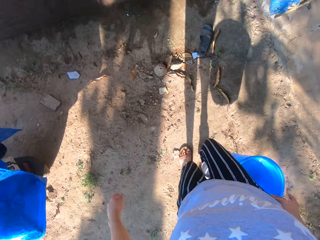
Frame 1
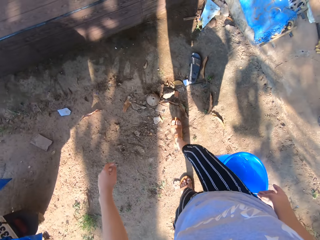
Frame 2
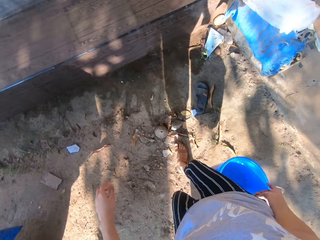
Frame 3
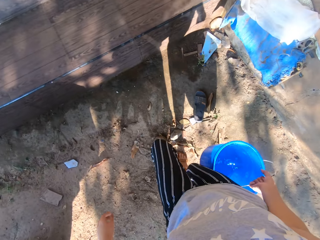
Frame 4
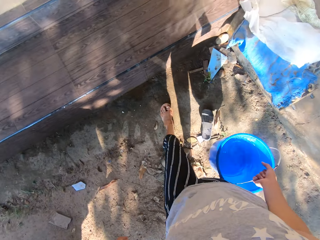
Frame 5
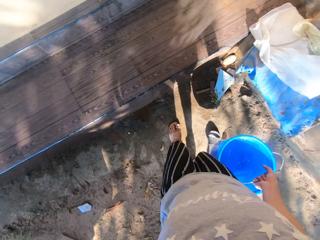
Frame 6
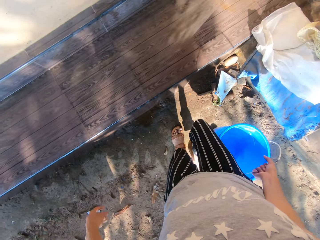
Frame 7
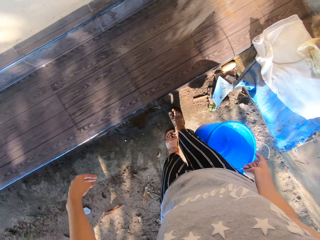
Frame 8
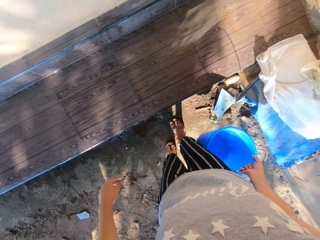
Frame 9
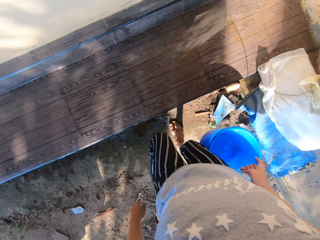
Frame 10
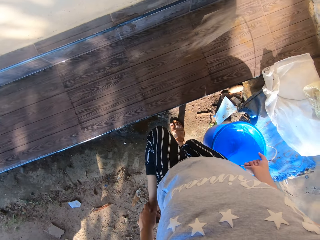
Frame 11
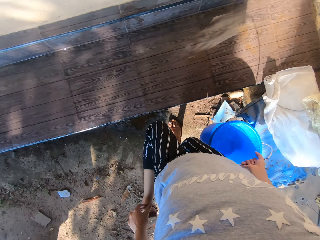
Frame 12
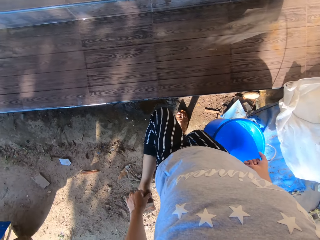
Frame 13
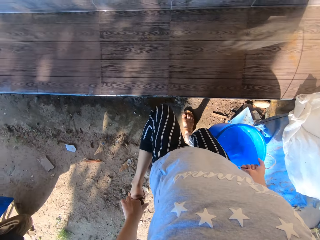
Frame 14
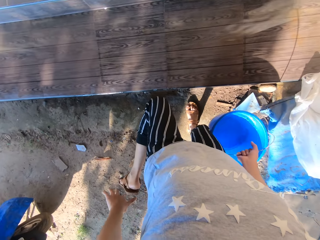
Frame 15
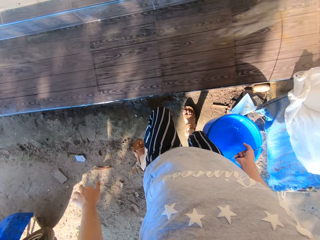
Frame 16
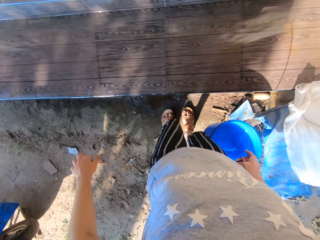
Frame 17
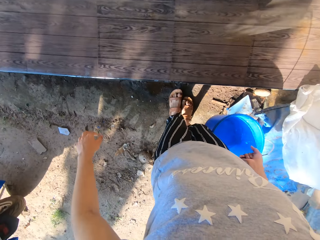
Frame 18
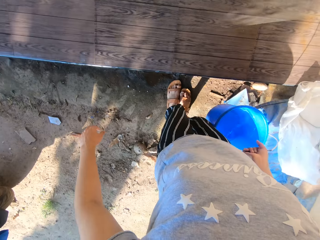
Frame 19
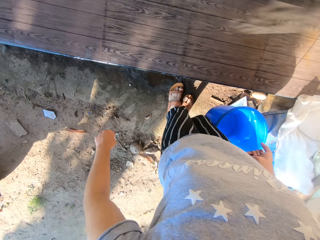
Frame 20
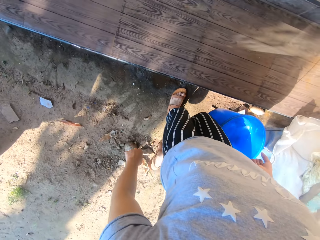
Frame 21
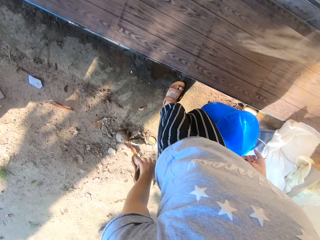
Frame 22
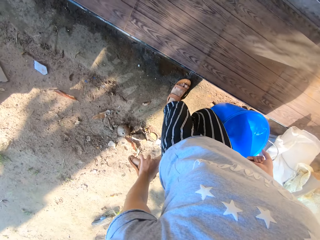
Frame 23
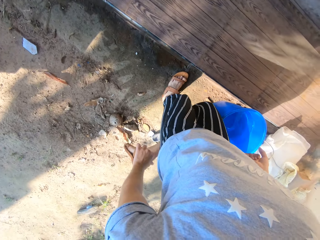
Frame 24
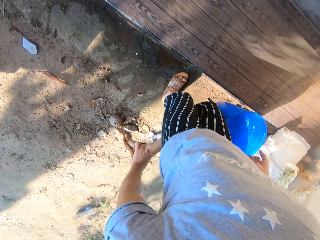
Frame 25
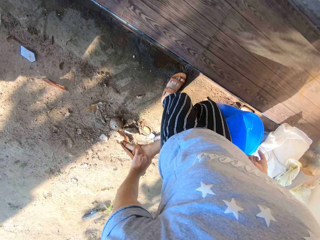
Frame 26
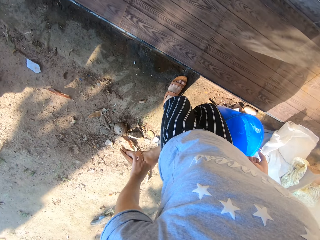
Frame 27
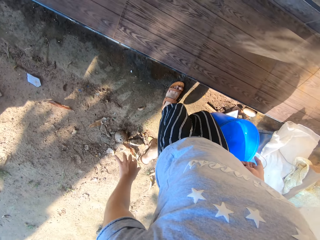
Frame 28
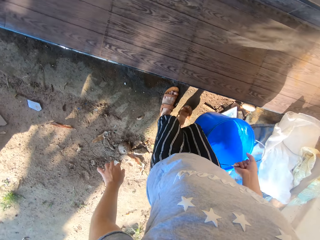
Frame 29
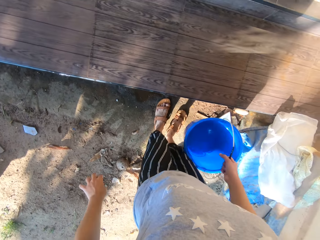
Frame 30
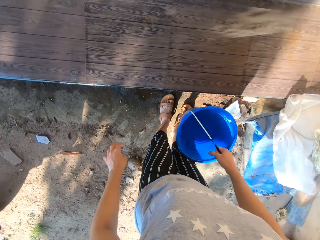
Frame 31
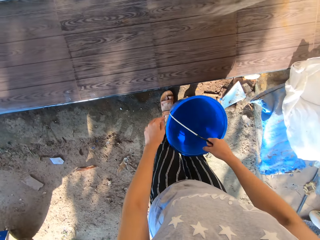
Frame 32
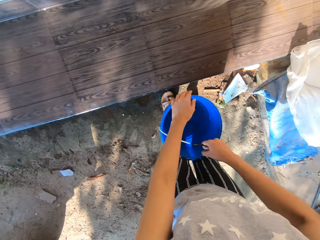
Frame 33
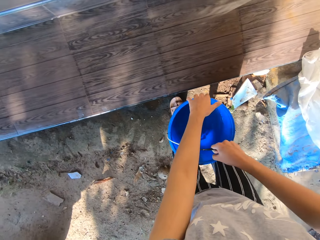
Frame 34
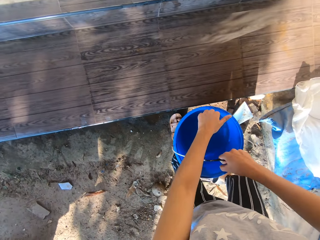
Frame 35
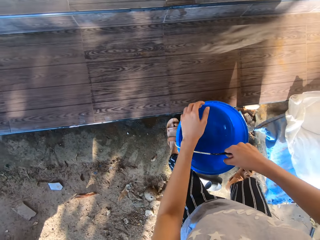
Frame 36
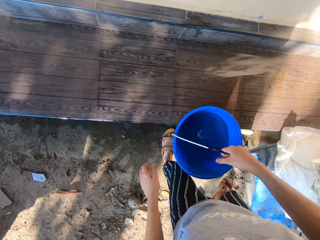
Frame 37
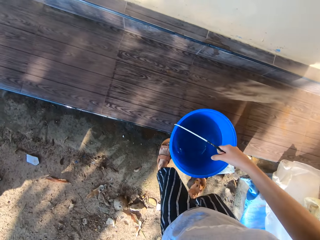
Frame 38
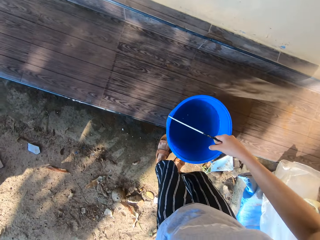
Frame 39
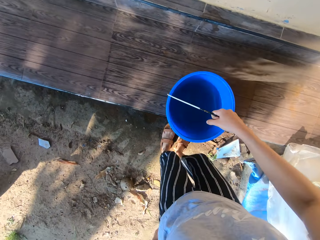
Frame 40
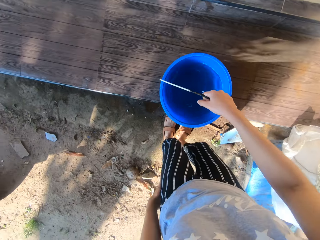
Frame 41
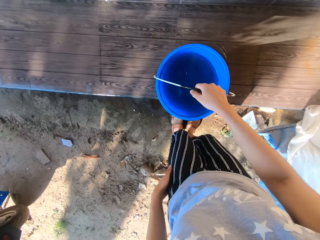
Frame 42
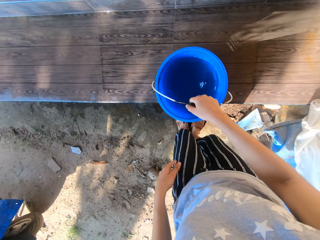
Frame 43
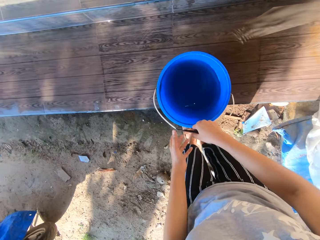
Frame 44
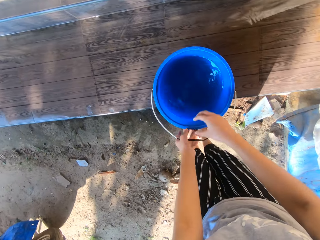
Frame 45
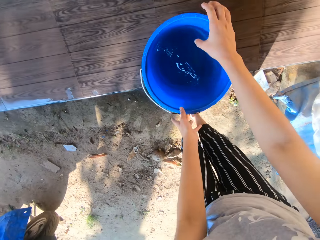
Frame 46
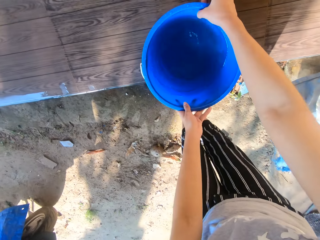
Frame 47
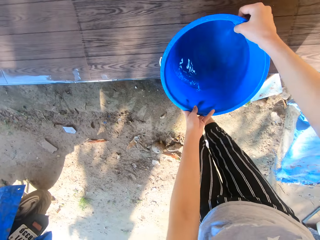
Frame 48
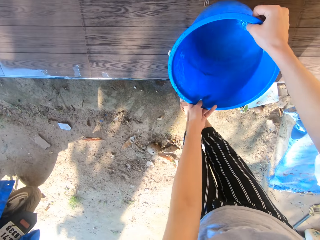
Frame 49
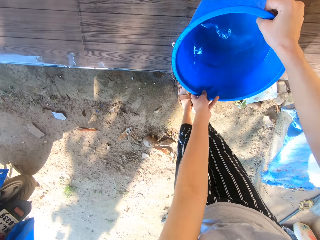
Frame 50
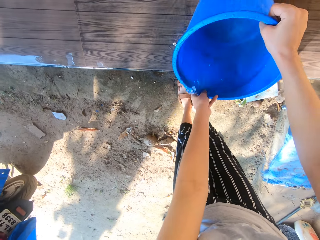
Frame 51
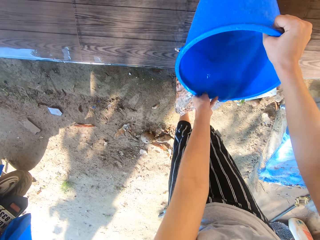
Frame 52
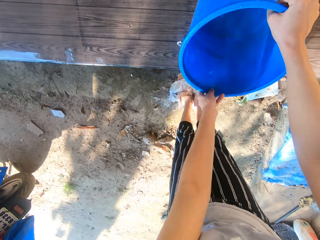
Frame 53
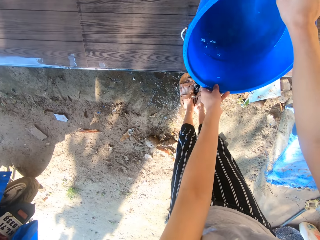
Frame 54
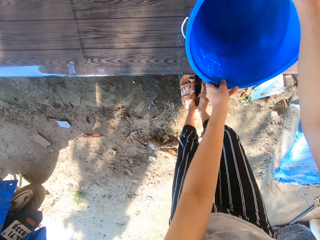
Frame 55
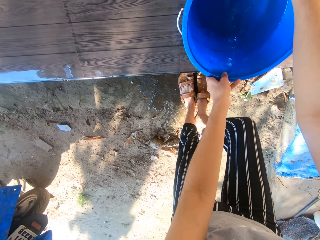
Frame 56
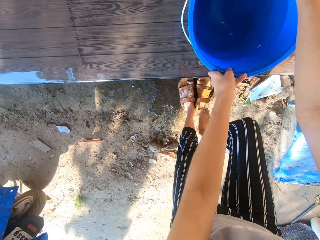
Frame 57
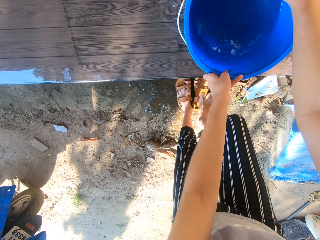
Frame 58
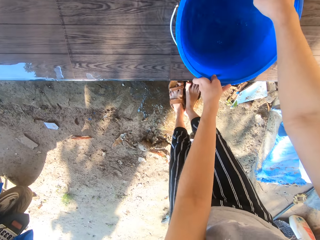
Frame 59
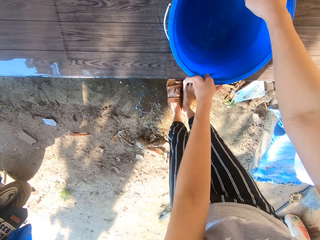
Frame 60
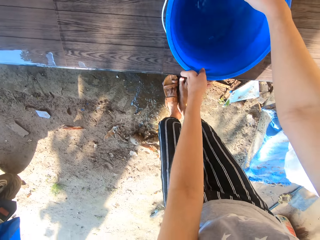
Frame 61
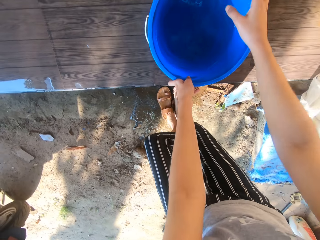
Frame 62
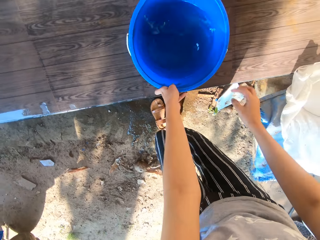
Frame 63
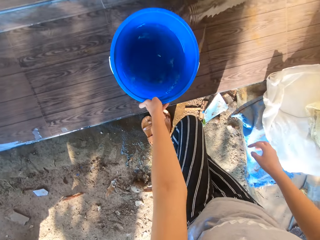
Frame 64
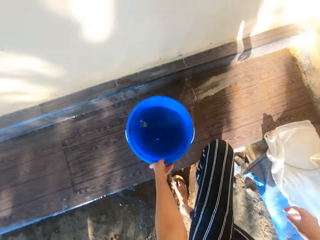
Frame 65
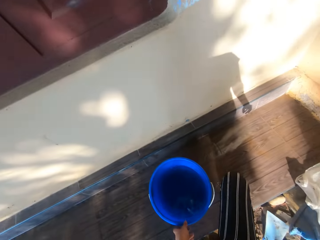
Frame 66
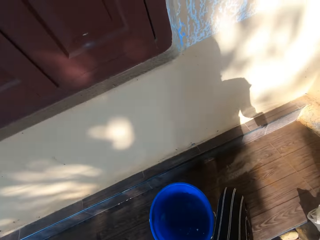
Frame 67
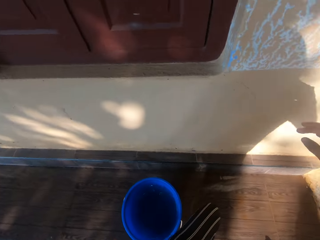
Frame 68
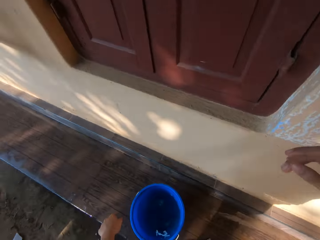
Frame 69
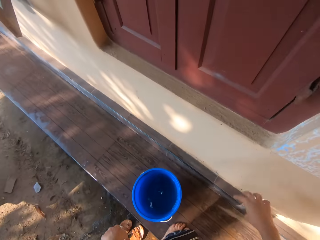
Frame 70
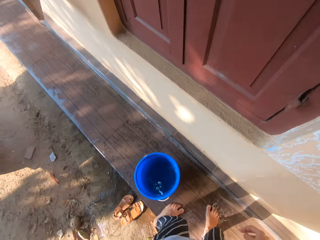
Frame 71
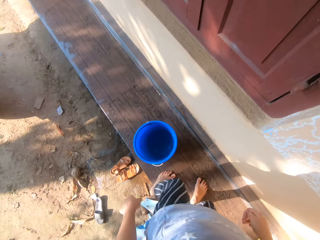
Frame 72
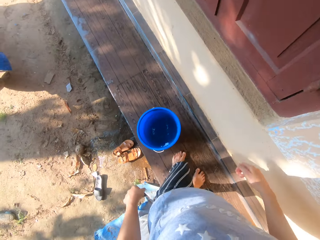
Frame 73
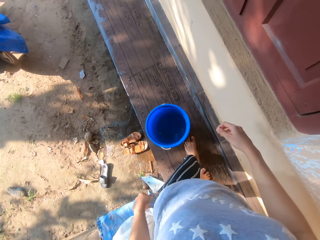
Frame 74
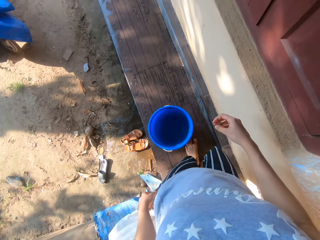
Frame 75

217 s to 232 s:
The camera wearer pulls down the buckle of her left sandal with her left hand. She pulls down the buckle of her right sandal with her left hand. She touches the bucket with her left hand. She puts the bucket on the step with her right hand. She holds the bucket with her left hand. She bends the bucket with both hands. She pours water on her feet from the bucket in both hands. She removes her right foot from her right sandal. She puts her right foot on the sandal. She removes her left foot from her left sandal. She climbs the step.

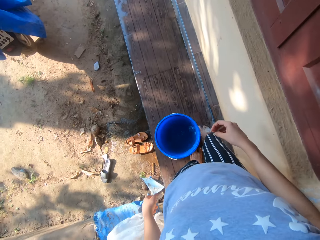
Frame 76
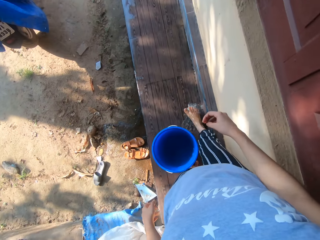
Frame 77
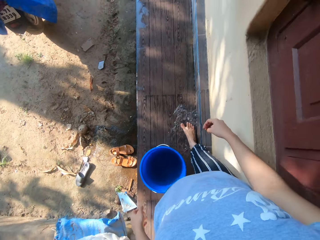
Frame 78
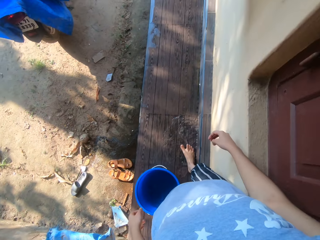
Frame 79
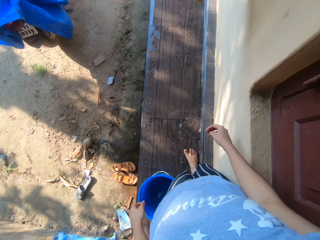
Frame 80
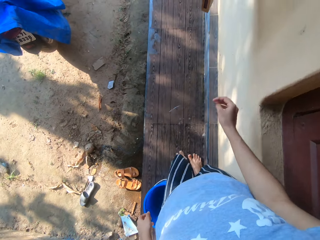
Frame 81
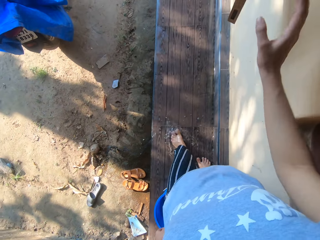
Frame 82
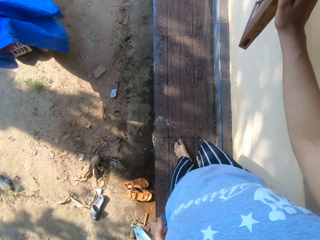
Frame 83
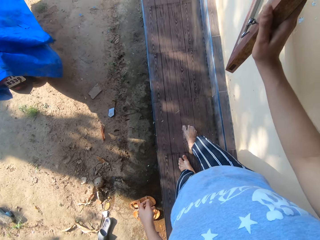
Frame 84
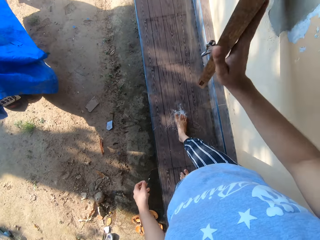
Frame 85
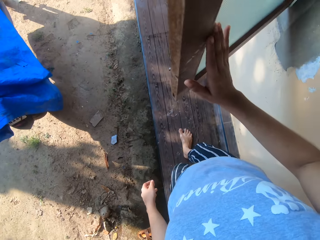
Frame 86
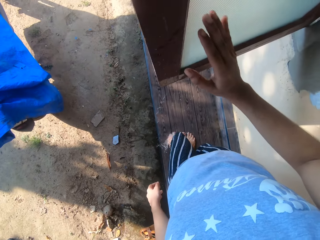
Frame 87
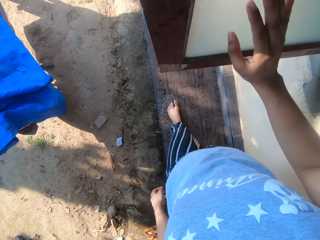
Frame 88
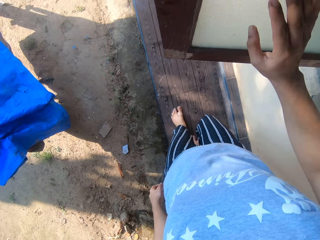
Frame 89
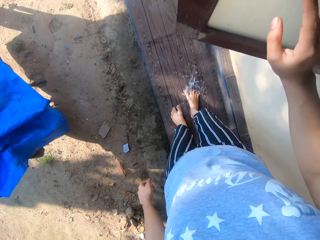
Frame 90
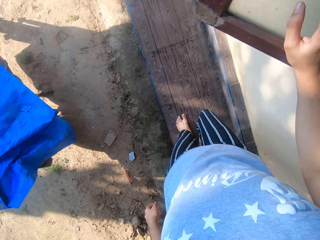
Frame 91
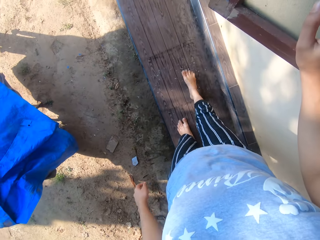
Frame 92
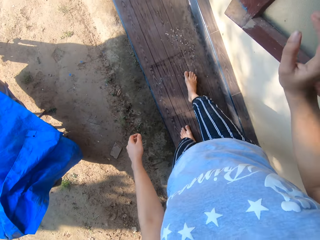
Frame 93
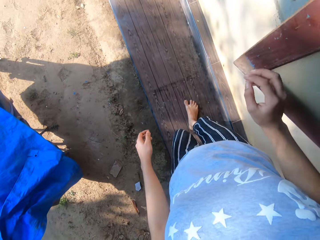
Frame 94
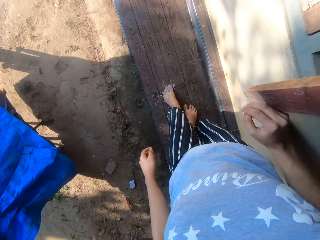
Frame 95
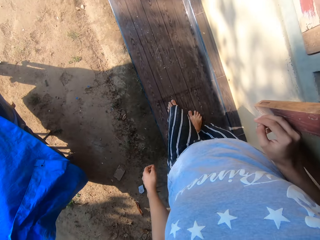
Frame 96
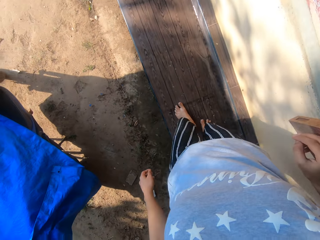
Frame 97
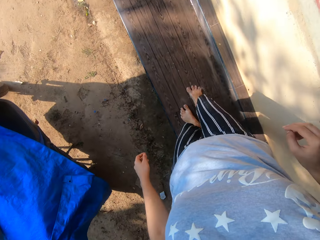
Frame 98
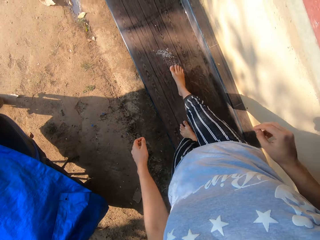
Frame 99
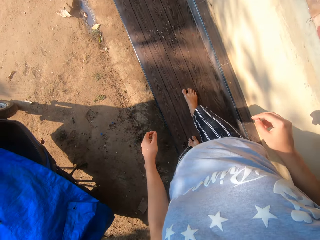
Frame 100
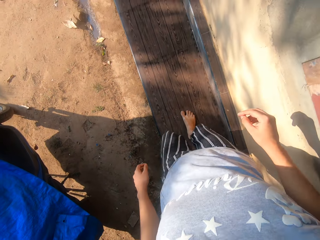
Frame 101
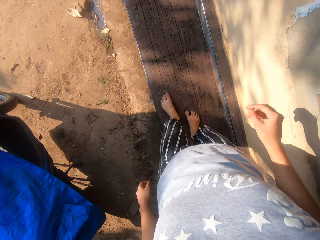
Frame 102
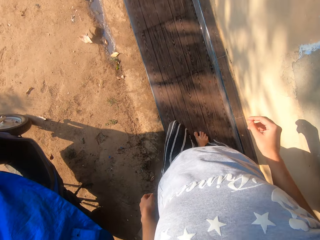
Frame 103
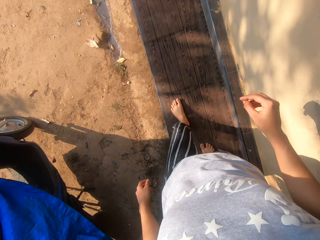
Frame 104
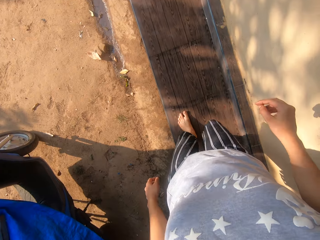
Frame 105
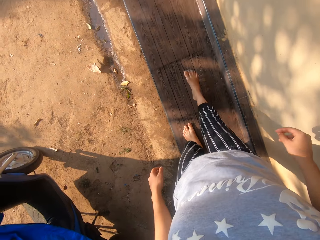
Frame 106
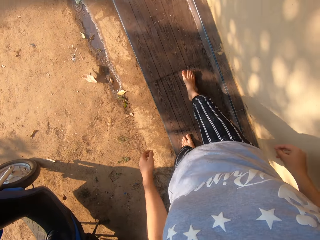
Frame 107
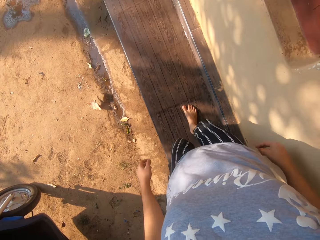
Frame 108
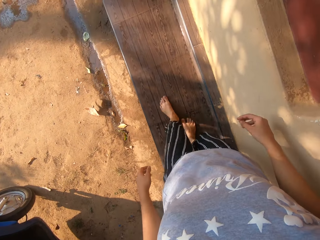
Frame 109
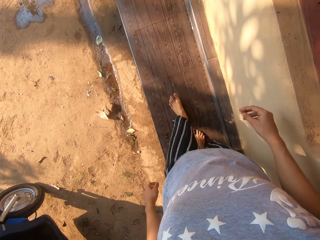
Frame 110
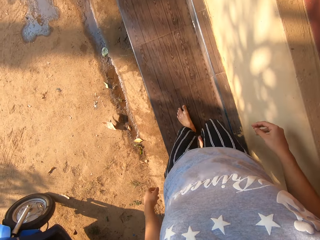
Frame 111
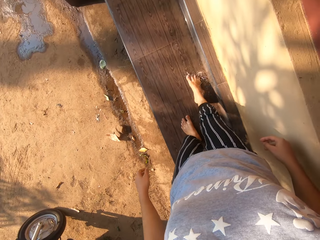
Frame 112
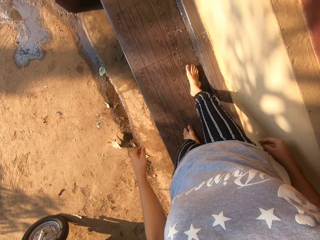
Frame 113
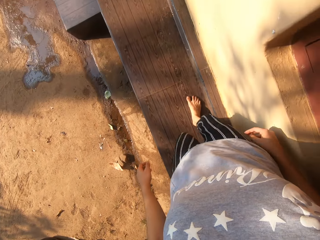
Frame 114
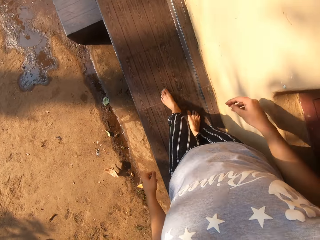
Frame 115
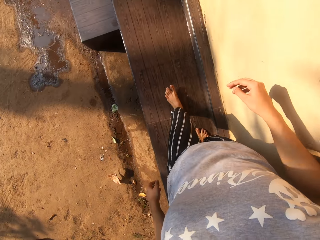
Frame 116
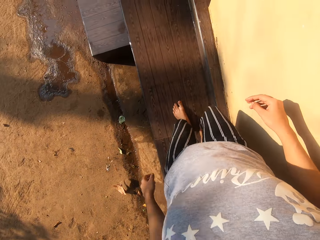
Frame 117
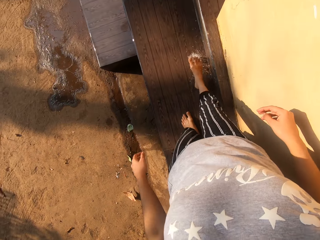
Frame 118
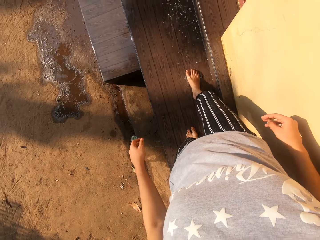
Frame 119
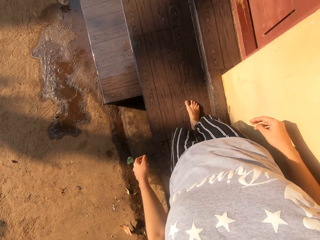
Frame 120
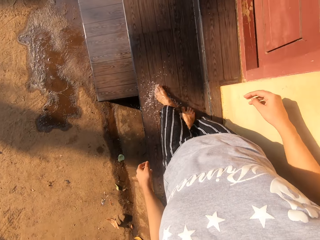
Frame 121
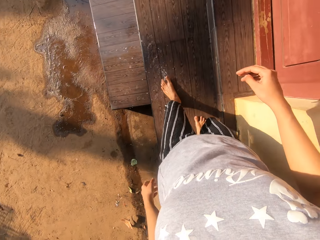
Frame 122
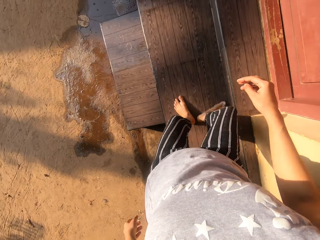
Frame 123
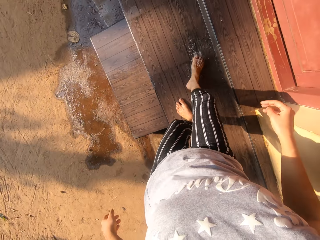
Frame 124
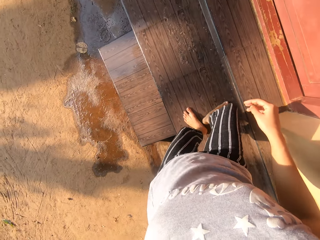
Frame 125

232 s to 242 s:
The camera wearer kicks water on the step with her feet. She pushes a window with her right hand. She closes the window door with her right hand. She walks.
